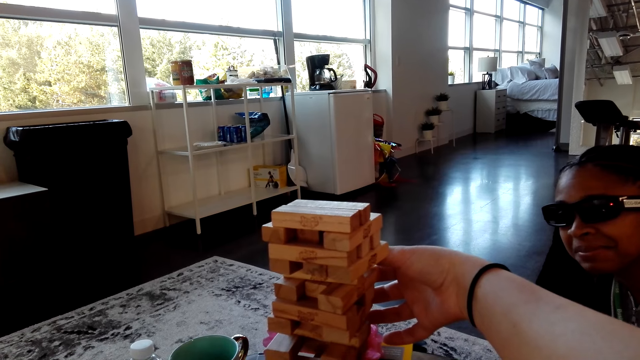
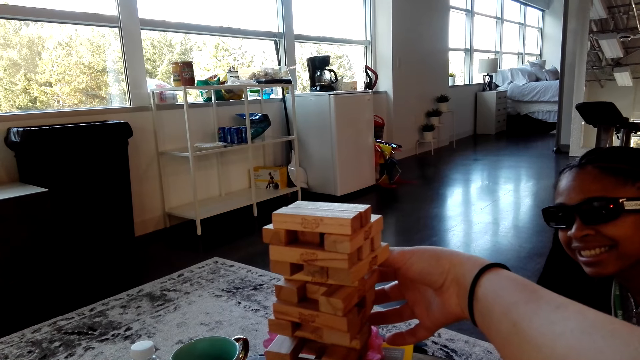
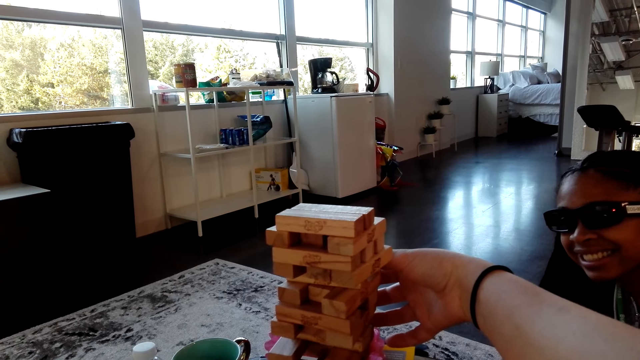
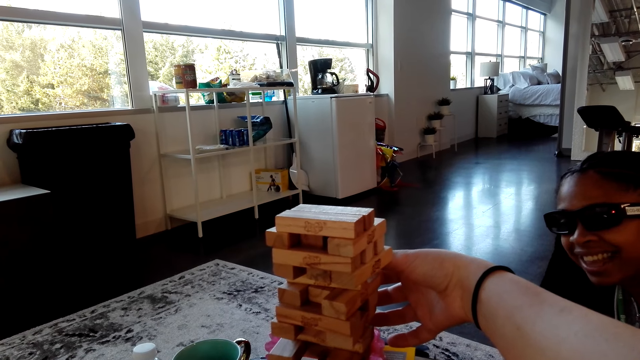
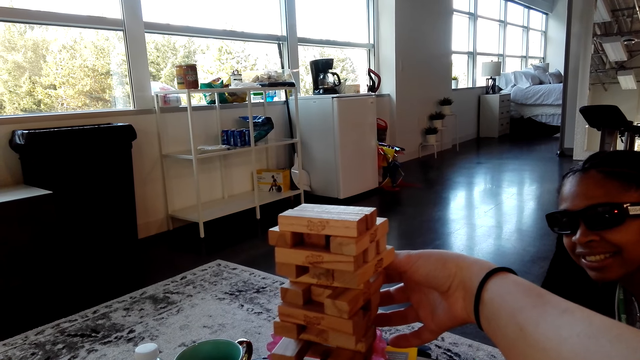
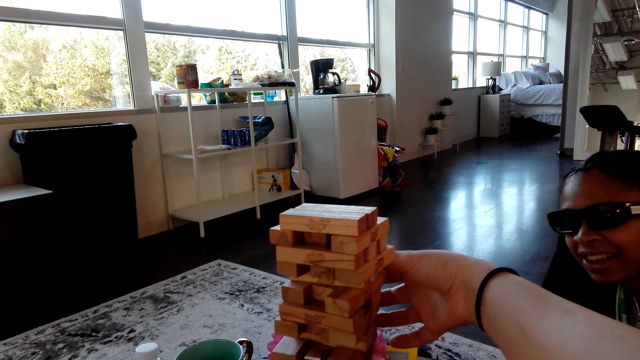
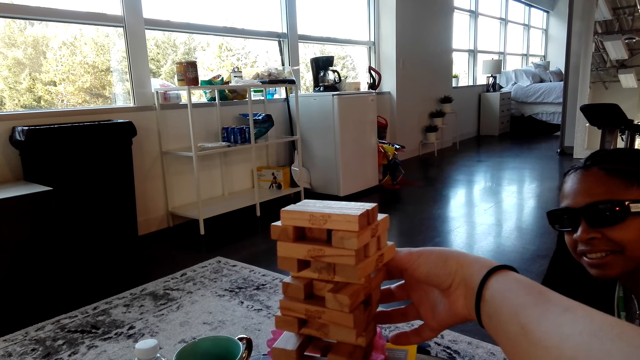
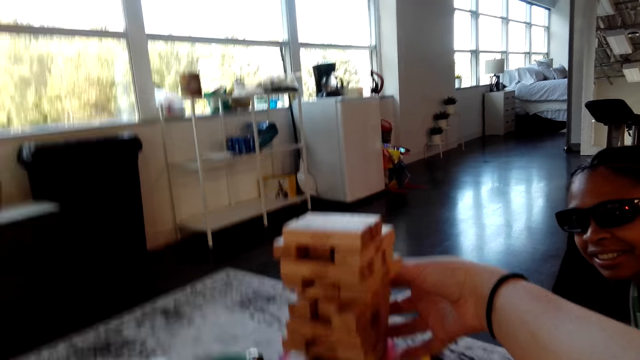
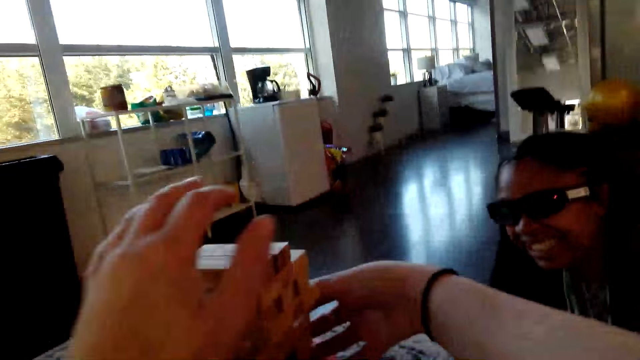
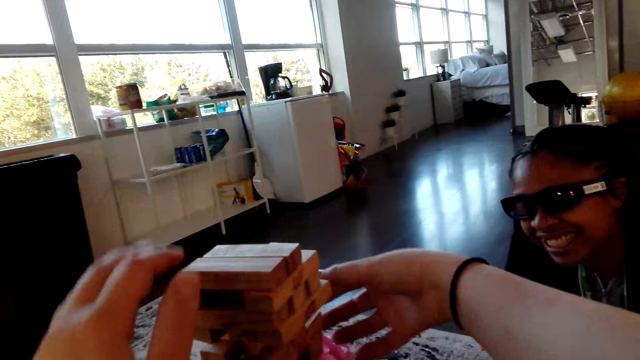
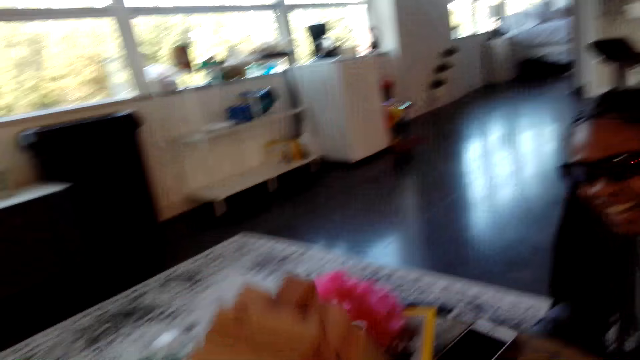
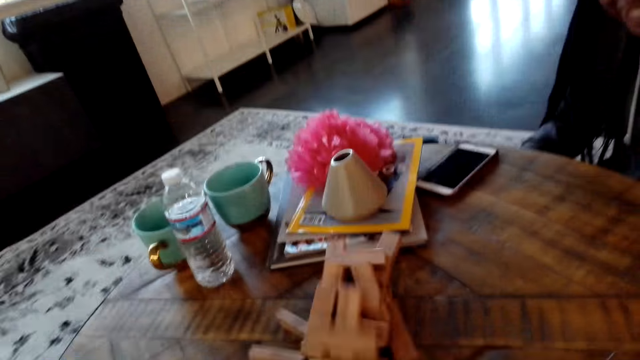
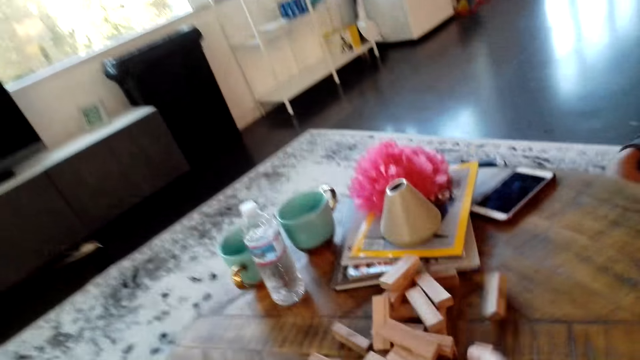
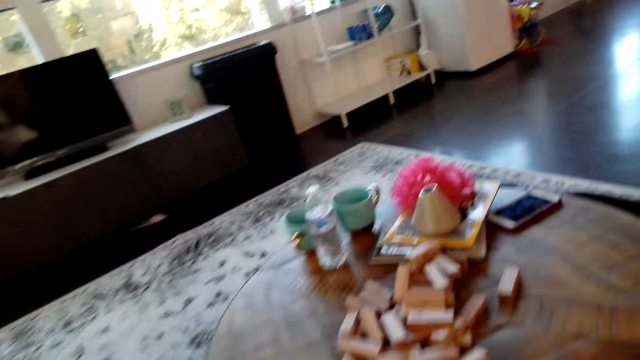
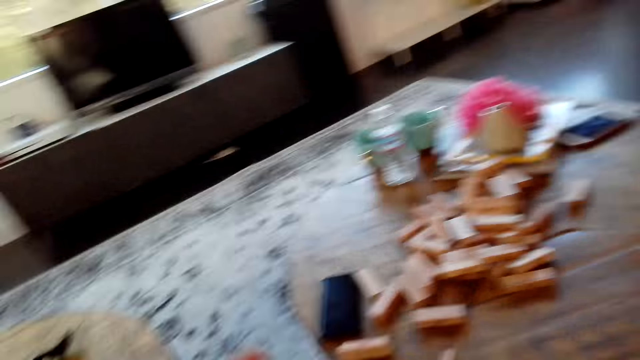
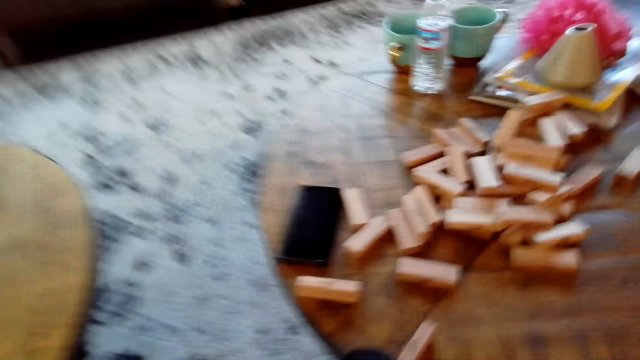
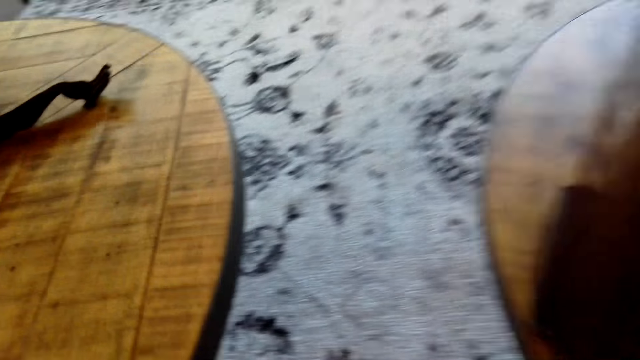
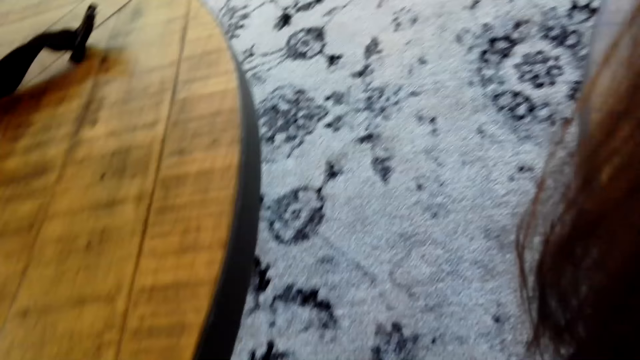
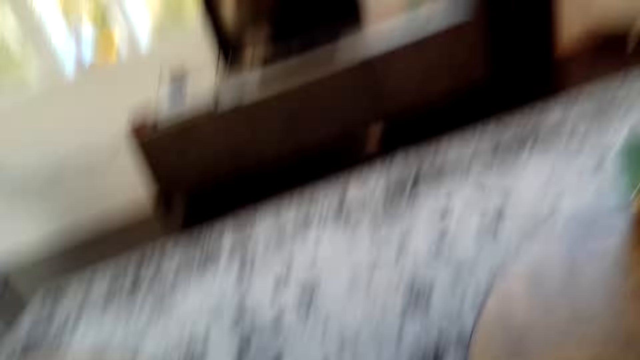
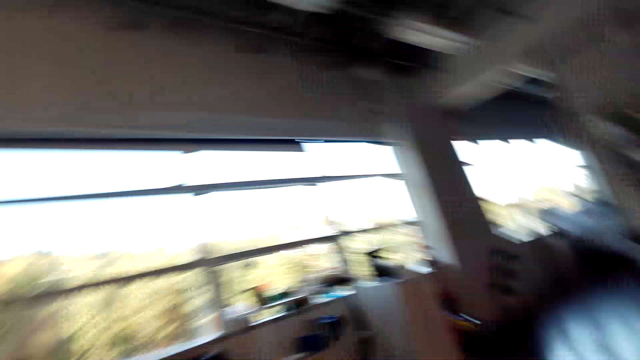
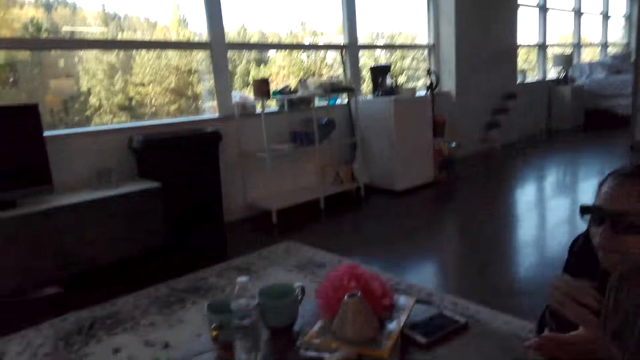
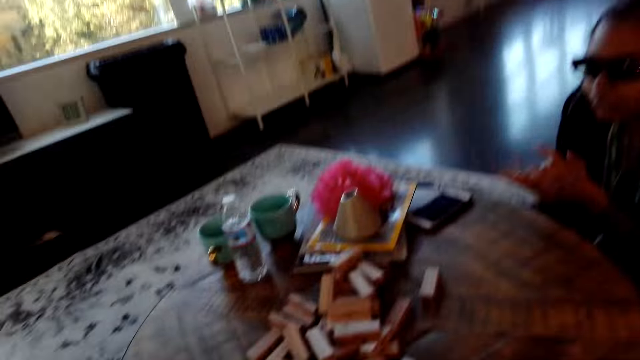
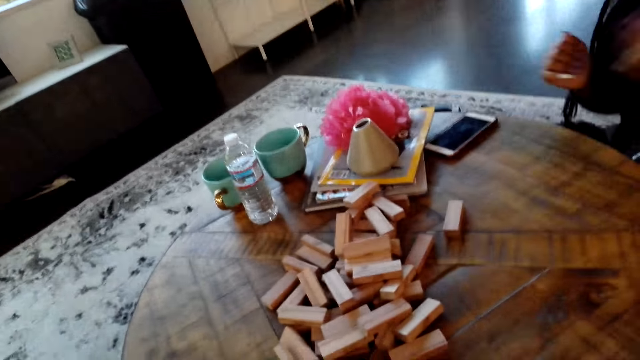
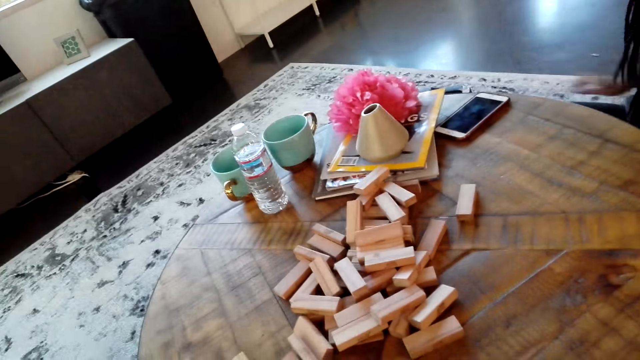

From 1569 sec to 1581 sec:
The camera wearer lifts a hand over the blocks. They drop a wood. They look around.

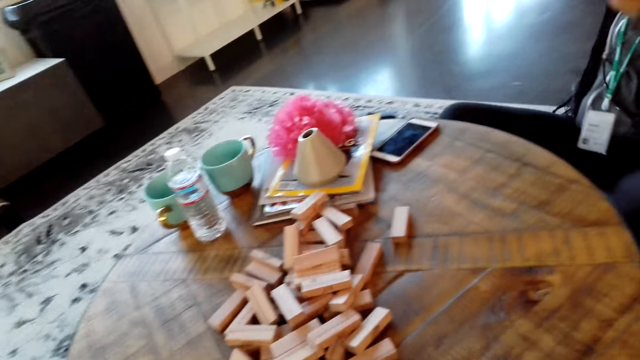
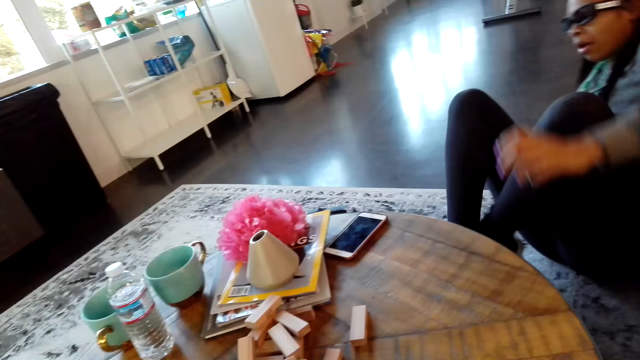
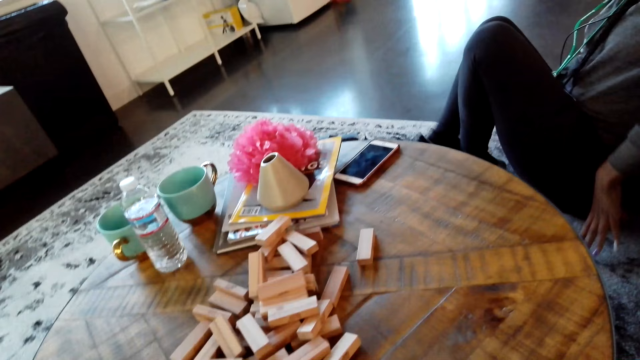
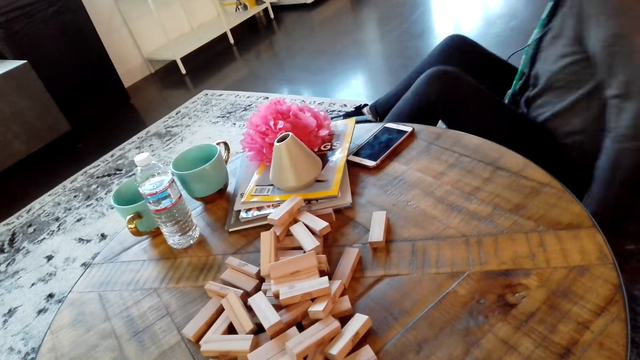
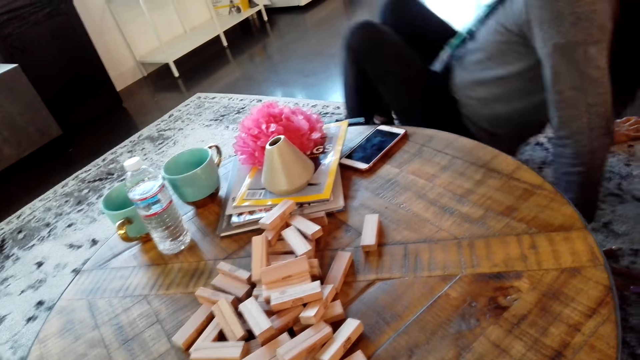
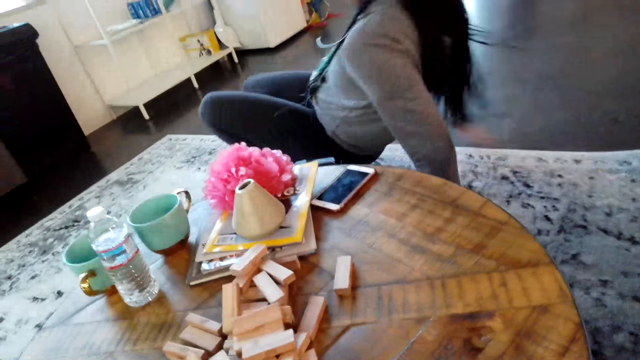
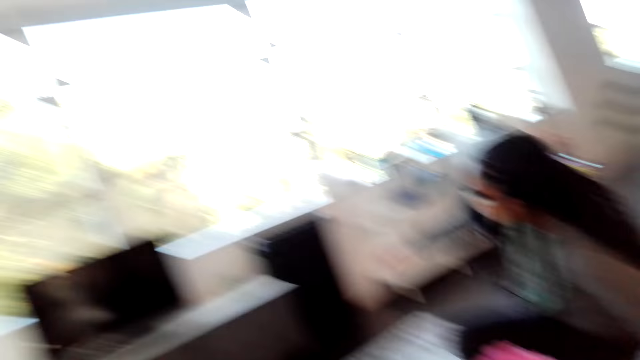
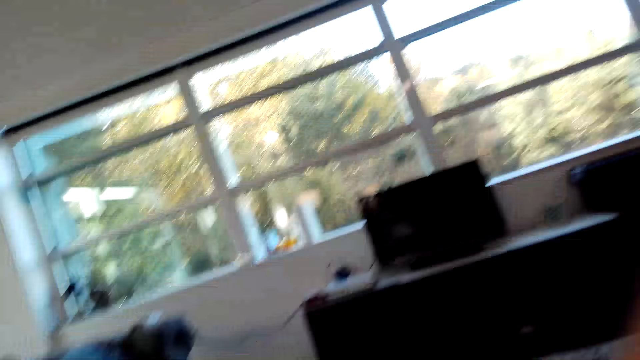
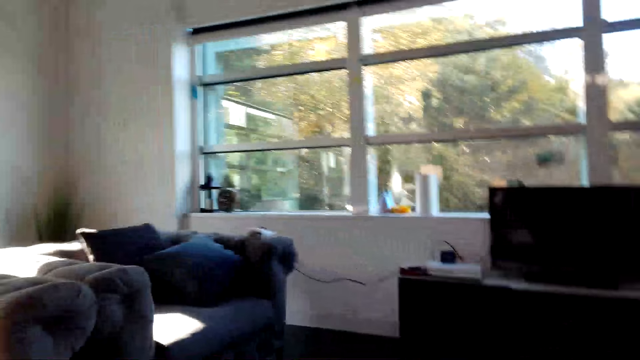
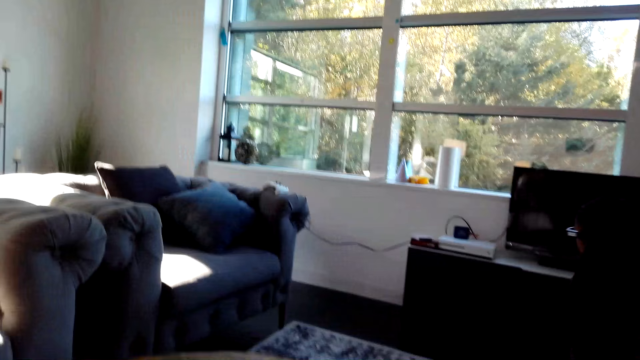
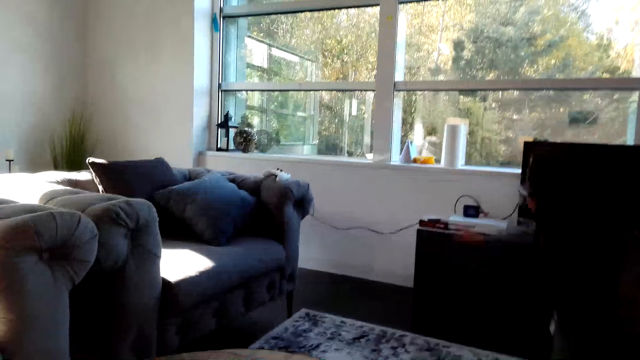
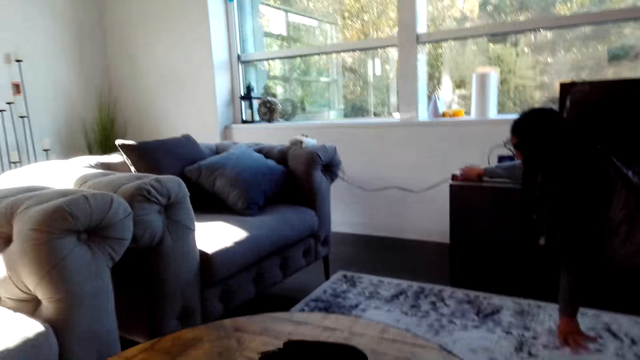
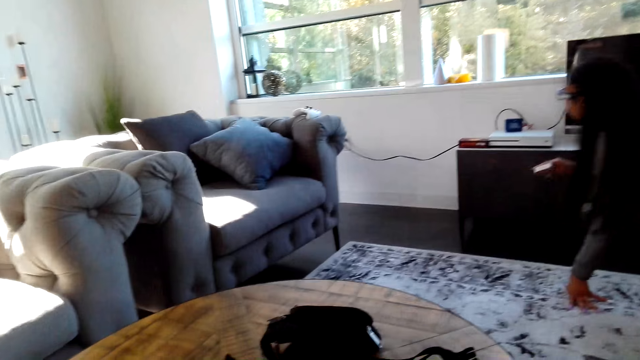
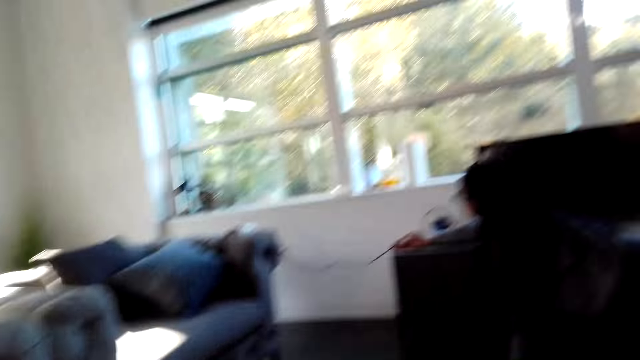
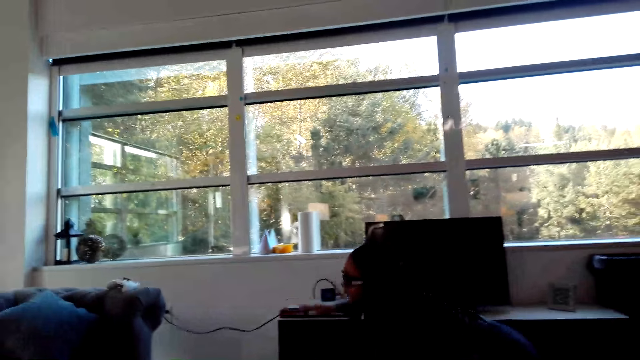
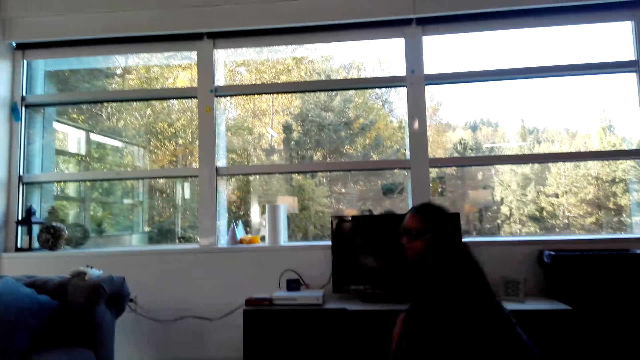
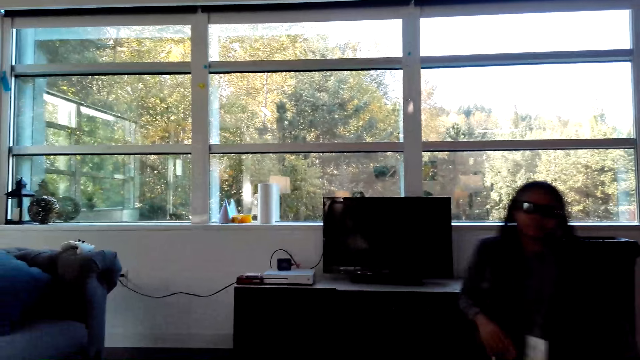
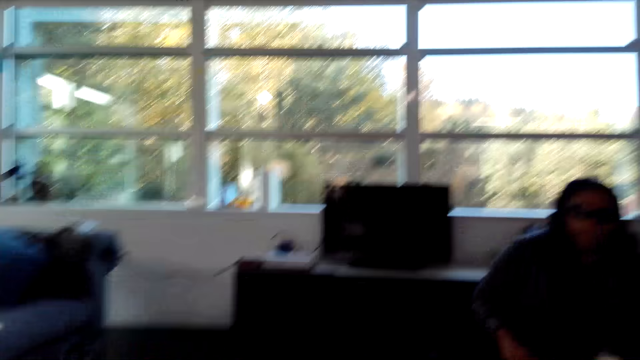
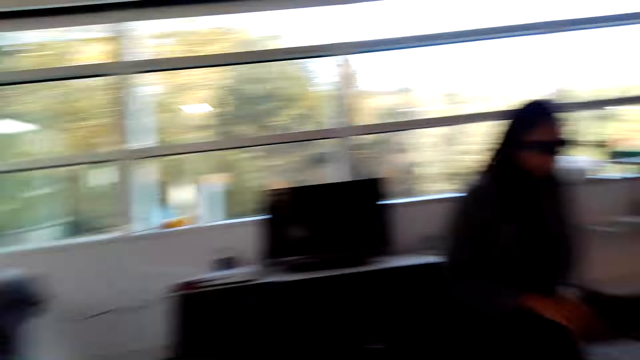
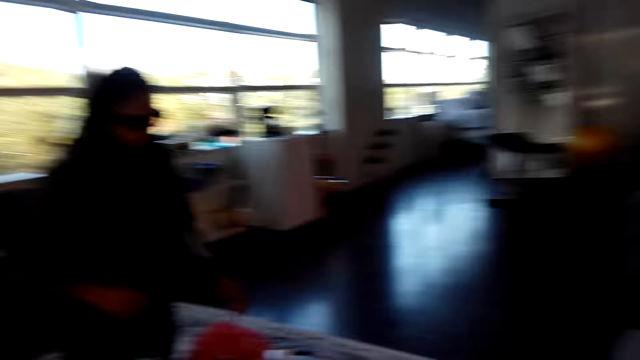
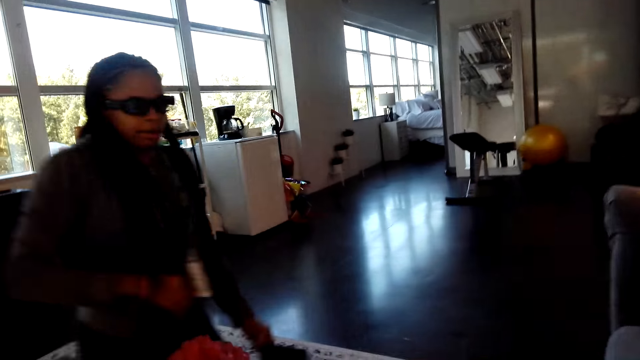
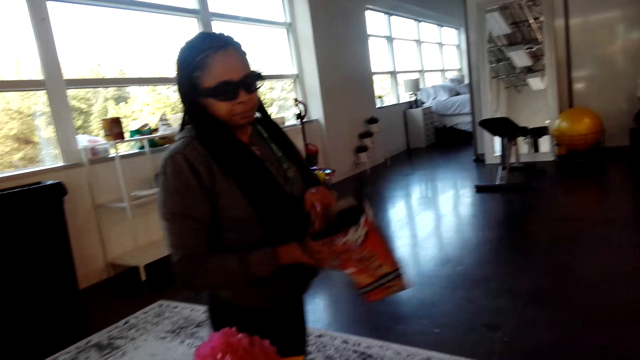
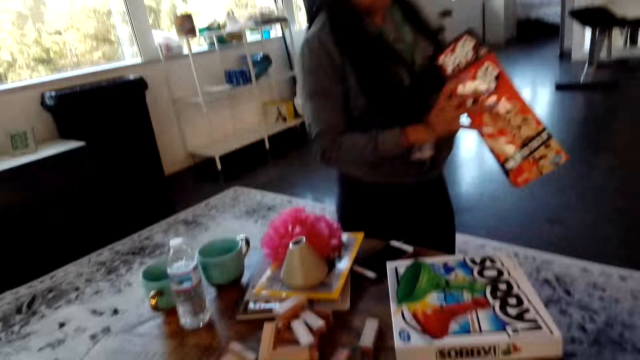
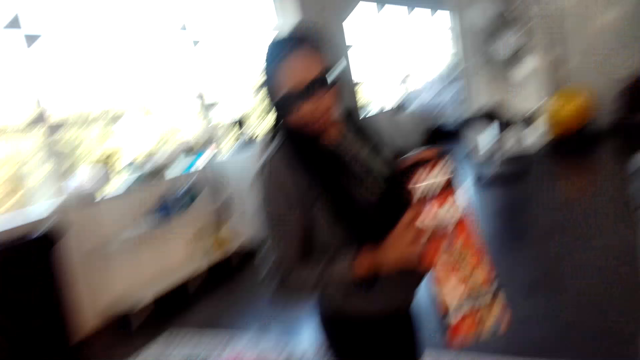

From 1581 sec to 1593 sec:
A woman stands. The woman picks something. The woman moves on her knees.
